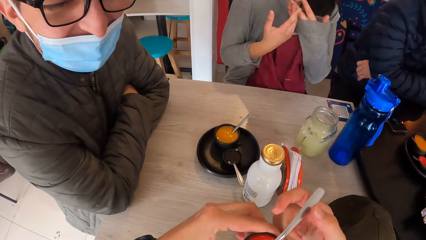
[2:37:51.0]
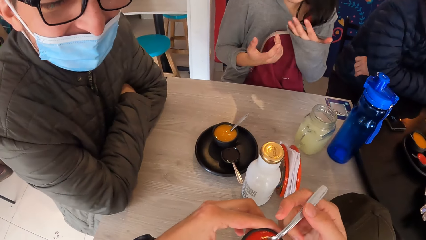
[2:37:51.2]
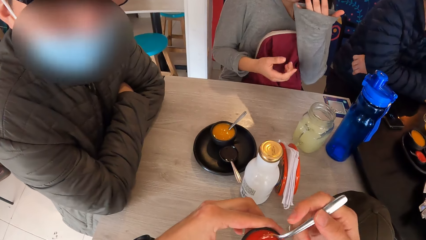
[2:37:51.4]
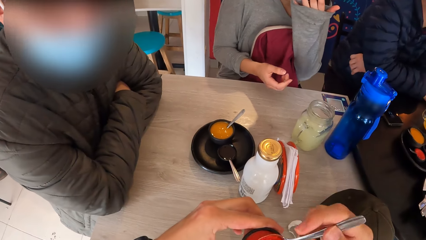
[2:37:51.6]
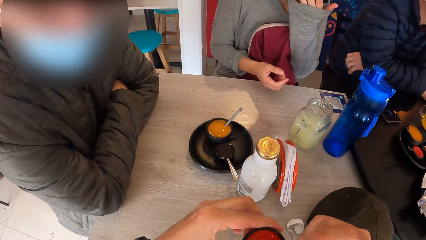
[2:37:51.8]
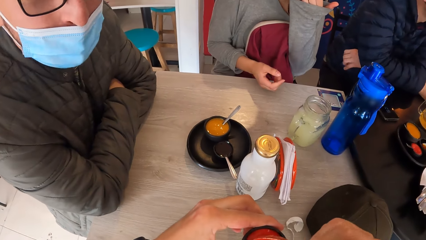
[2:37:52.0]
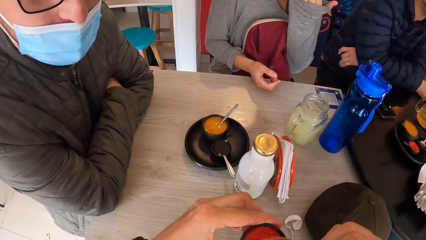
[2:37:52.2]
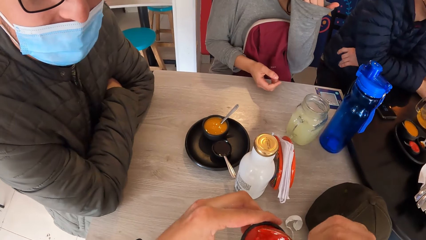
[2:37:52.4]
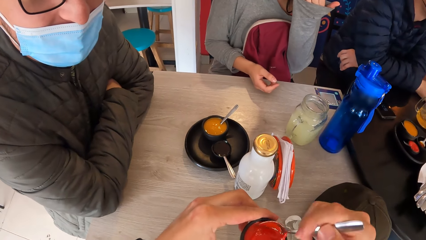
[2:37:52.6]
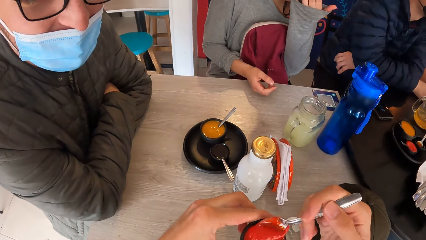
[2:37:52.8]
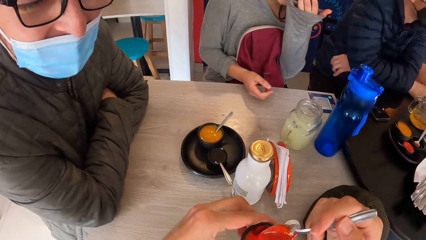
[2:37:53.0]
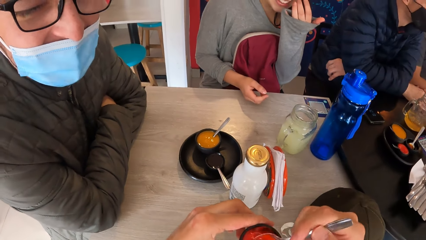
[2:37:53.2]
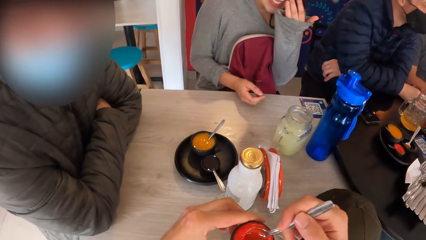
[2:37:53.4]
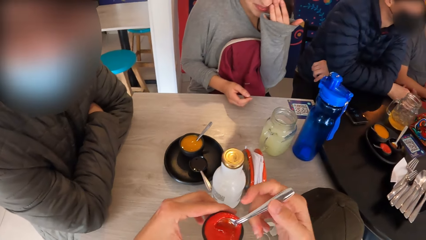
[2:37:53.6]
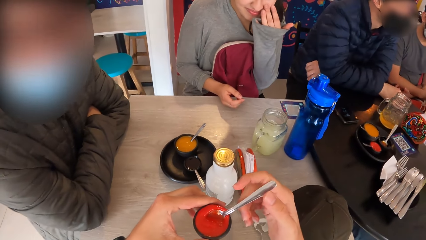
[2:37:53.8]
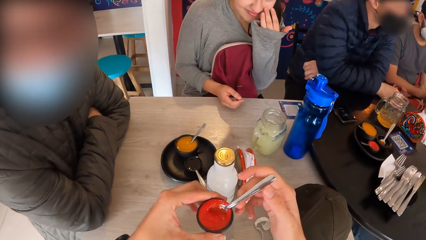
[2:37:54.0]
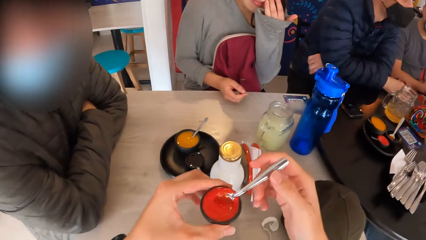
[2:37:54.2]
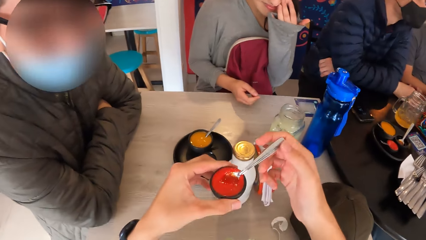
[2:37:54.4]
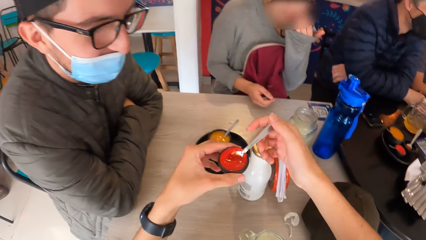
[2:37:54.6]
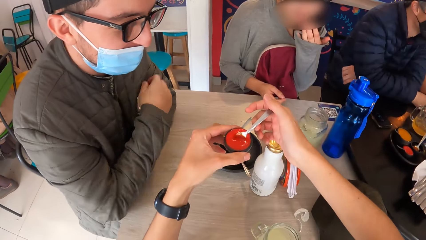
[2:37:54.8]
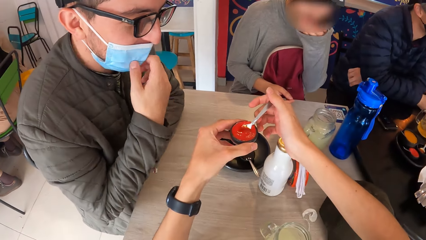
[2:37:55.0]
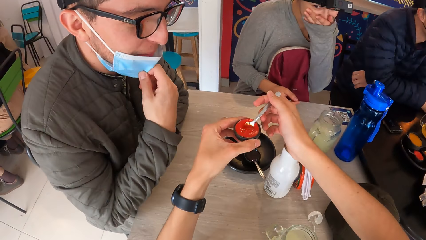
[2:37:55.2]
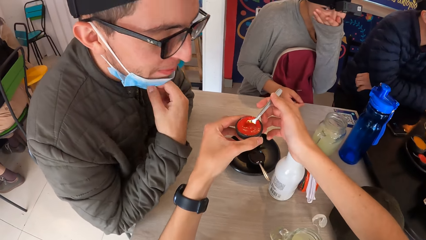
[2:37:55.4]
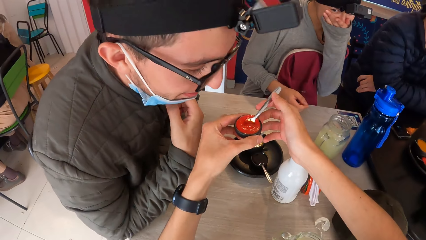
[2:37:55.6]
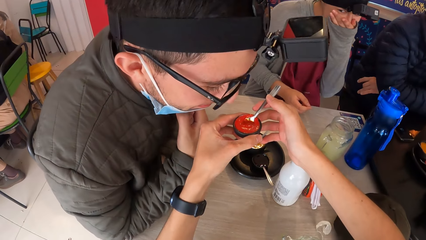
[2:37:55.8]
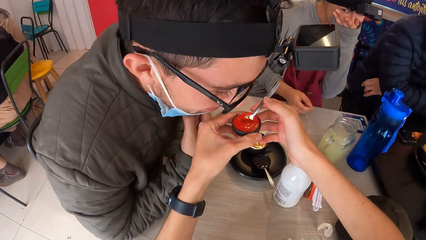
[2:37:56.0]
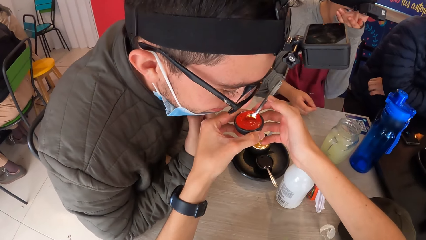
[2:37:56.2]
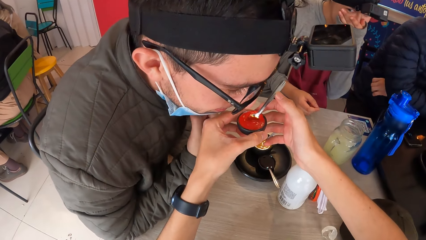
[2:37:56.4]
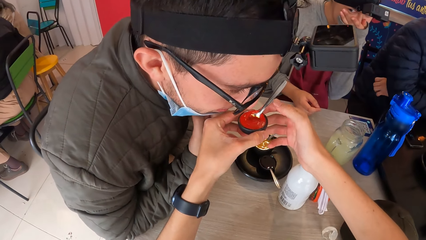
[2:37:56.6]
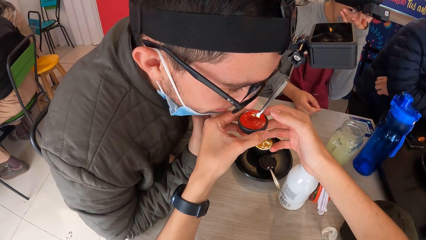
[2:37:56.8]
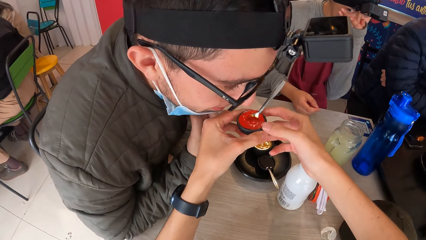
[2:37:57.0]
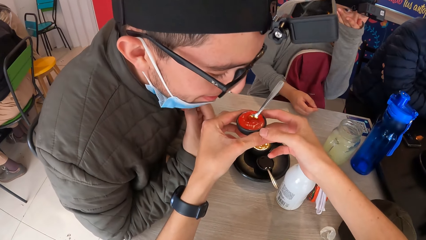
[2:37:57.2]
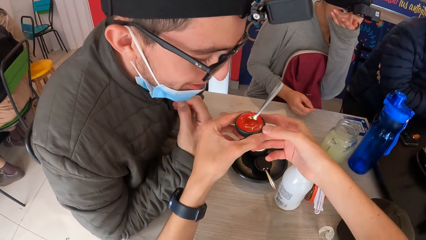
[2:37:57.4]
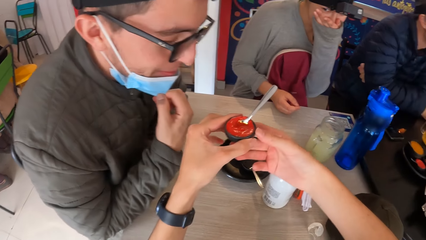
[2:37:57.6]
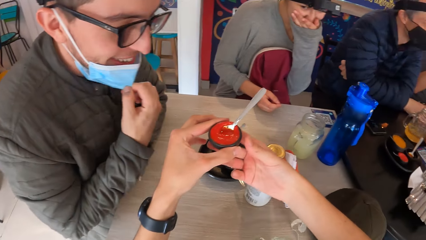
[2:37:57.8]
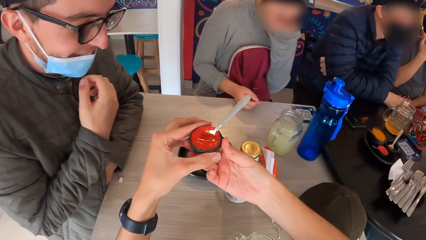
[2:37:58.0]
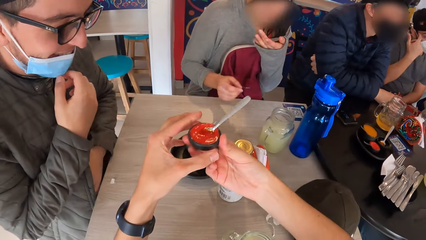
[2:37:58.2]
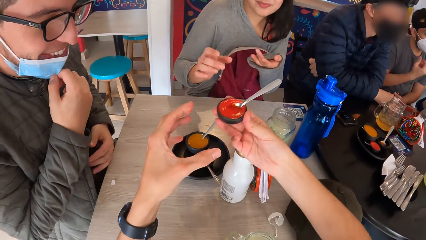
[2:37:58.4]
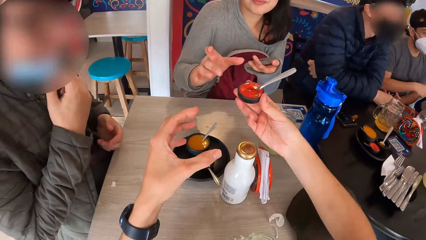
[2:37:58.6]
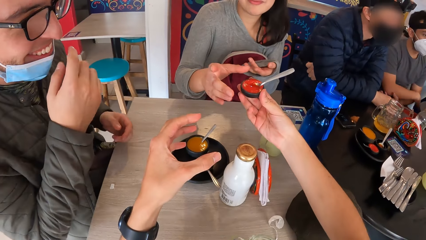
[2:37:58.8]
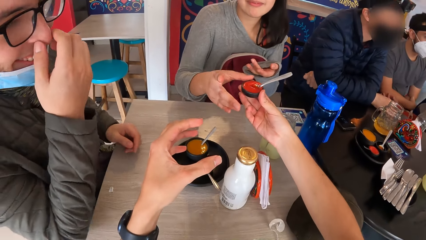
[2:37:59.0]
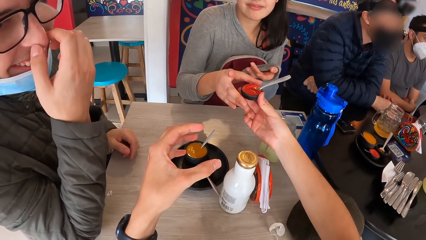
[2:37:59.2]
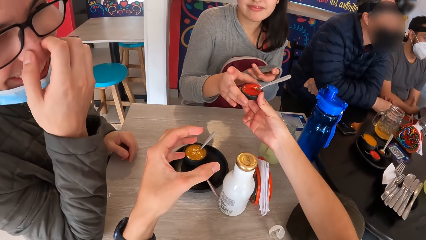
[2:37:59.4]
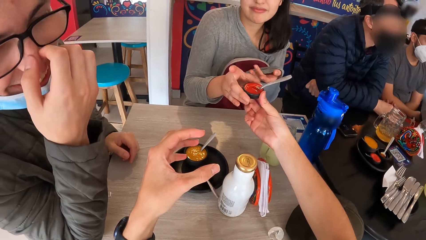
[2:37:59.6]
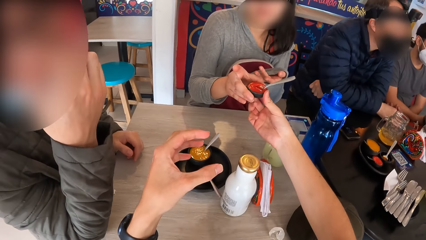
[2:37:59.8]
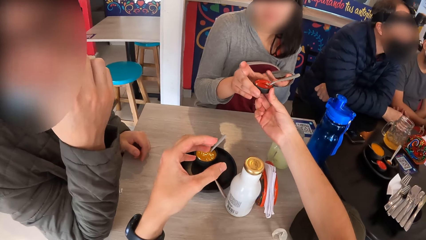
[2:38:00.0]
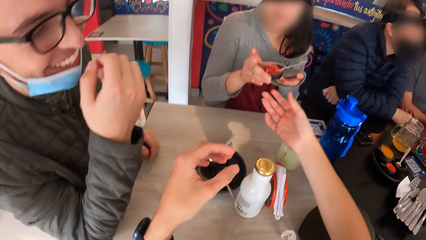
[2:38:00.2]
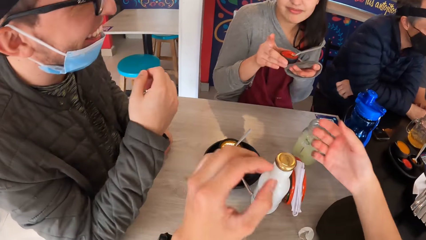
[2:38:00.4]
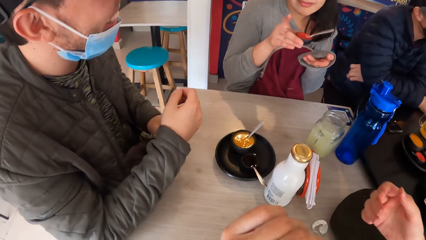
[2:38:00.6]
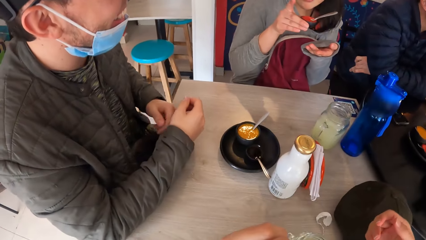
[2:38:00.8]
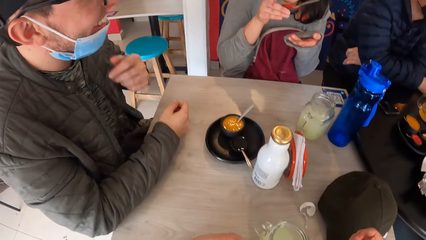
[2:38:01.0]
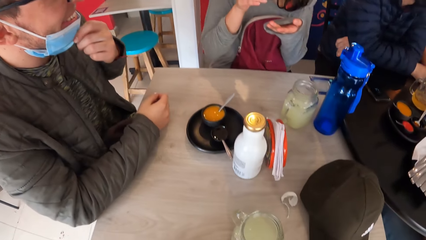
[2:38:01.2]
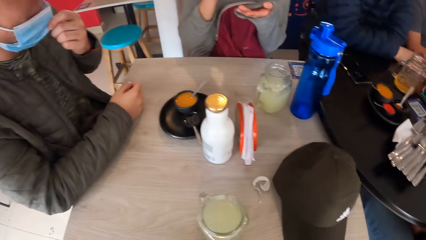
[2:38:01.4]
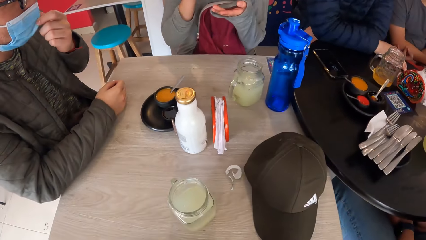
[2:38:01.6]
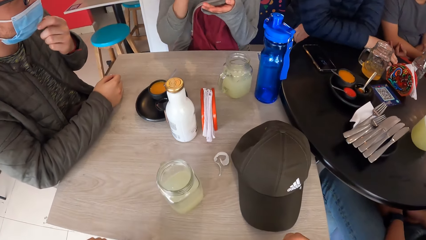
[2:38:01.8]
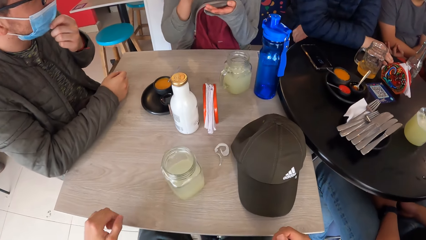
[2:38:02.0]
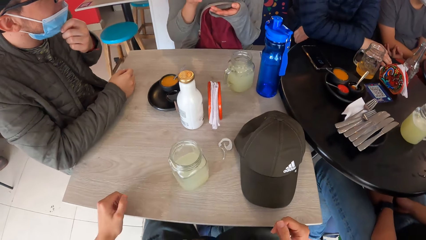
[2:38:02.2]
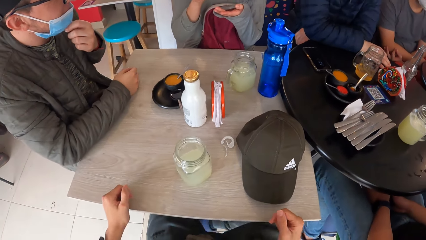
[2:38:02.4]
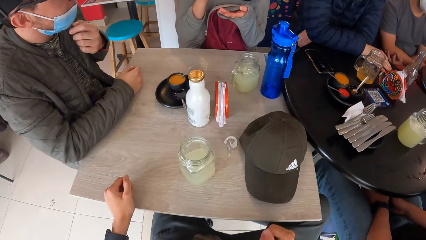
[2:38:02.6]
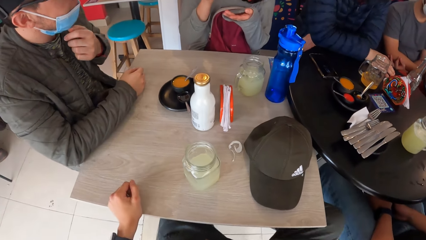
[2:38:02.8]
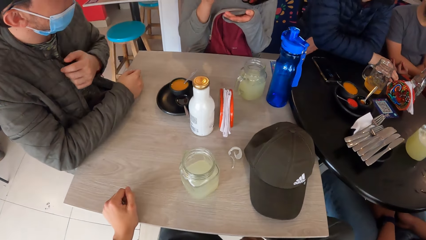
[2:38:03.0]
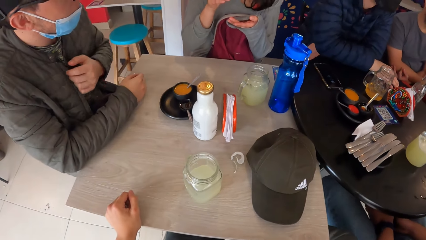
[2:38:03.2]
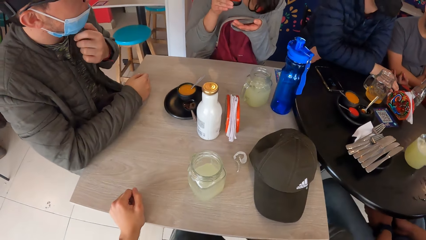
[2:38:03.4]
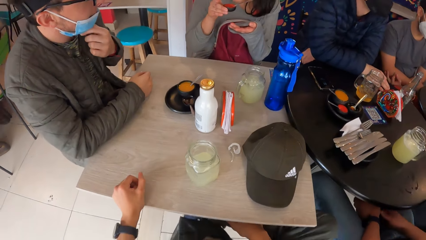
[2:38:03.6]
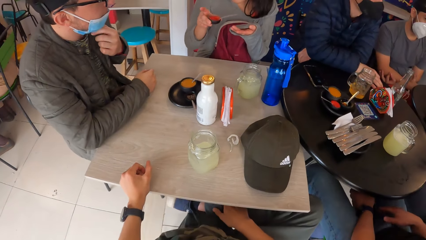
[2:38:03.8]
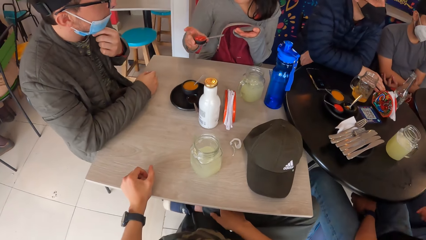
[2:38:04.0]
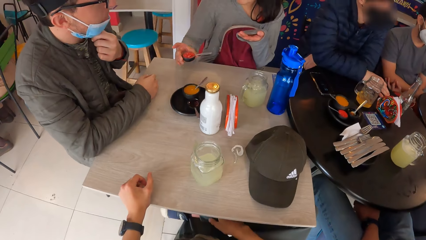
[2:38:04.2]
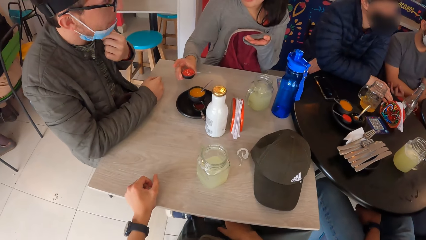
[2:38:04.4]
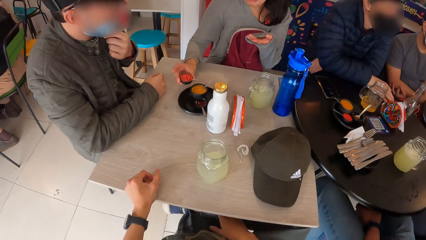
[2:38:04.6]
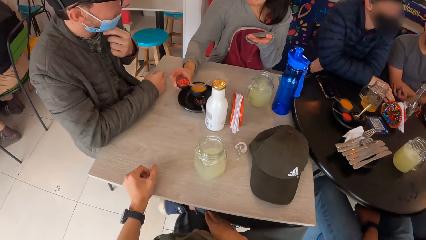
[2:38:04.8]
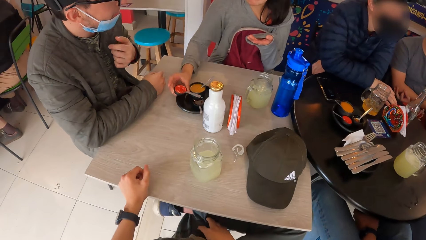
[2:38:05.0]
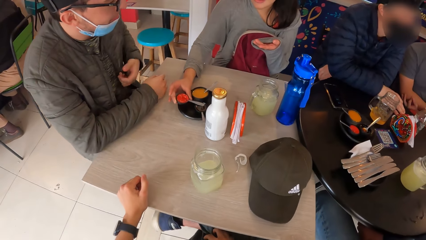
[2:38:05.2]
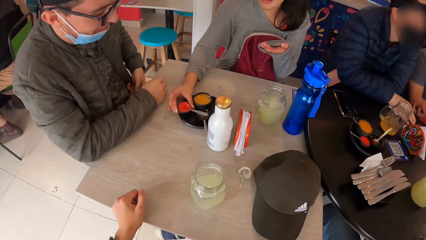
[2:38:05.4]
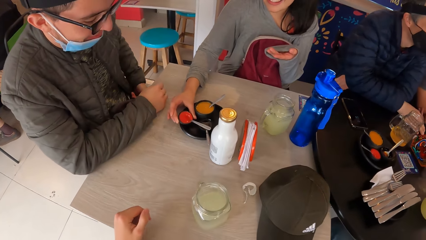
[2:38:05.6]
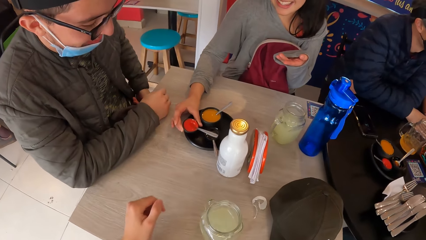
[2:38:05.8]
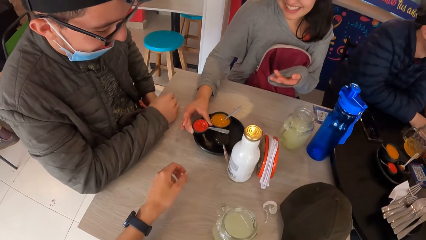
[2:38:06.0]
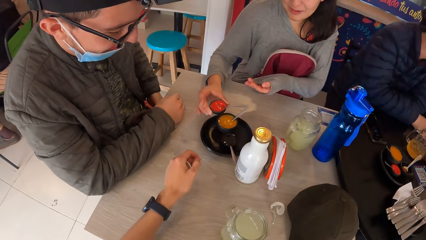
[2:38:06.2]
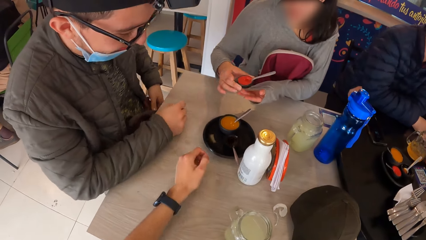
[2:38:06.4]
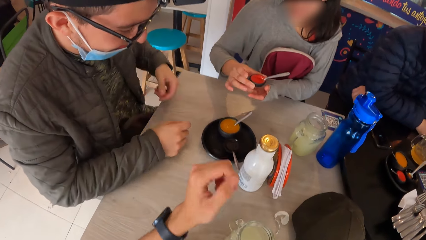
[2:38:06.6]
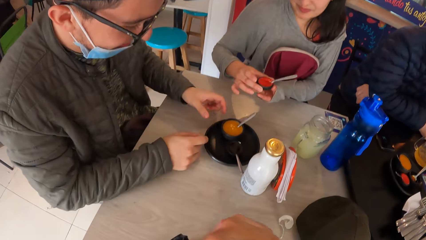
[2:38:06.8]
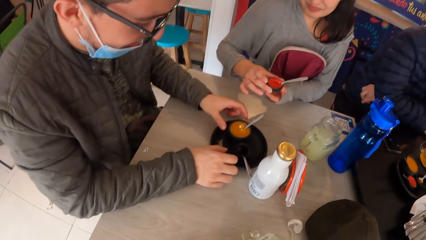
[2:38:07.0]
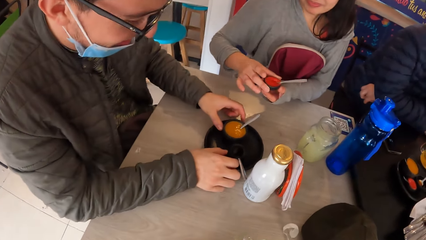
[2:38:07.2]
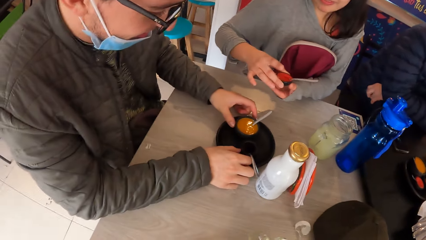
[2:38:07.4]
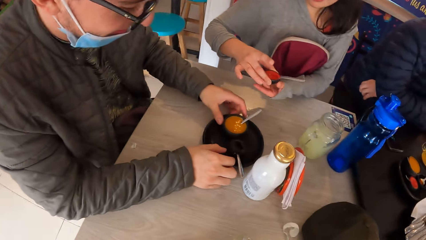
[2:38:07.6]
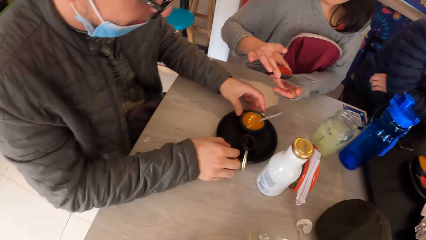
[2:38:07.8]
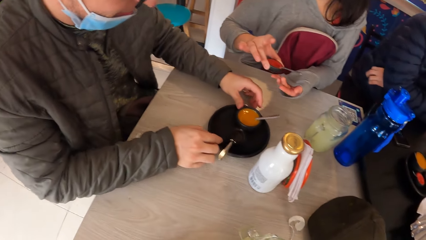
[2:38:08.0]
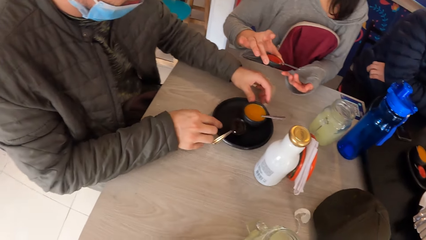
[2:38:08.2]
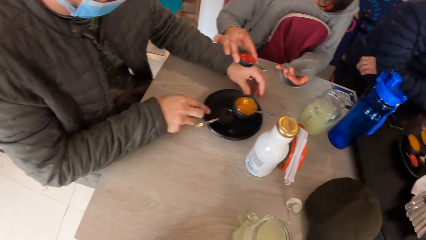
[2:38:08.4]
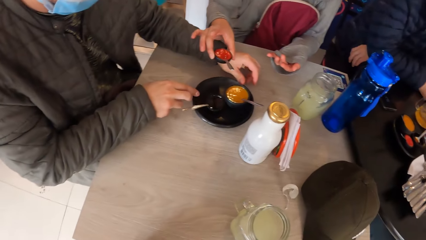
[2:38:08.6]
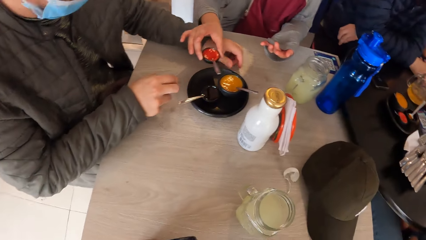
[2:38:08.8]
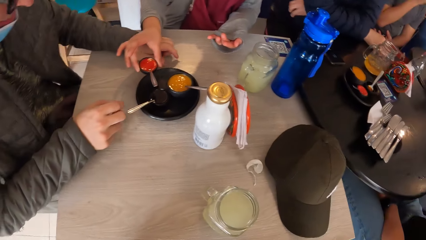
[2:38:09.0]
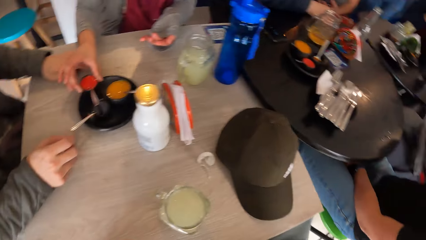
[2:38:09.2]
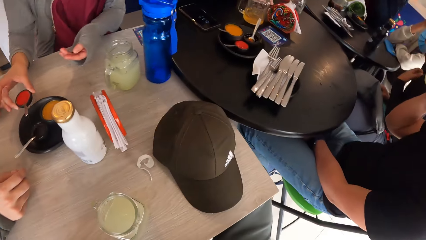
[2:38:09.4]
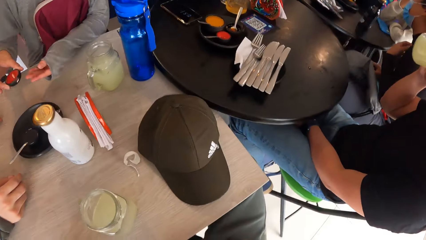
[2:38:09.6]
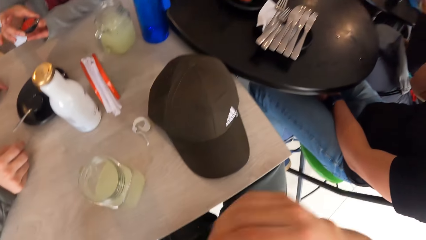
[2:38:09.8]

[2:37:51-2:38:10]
The camera wearer stirs the sauce in the cup with a spoon in his right hand. The woman rubs her face with her left hand. The camera wearer lifts the spoon in the table sauce. The man adjusts the facemask on his face with his right hand. The man smells the paste in the cup in both hands of the camera wearer. The camera wearer removes his left hand off the table sauce. The man rubs his nose with his right hand. The camera wearer gives the cup of paste in his right hand to the woman in her right hand. The woman smells the cup of paste in her right hand. The man adjusts the facemask on his face with his left hand. The woman tastes the table sauce. The camera wearer places his left hand on the table. The woman drops the cup of paste in her right hand on the saucer on the table and takes the cup of paste in her right hand from the saucer on the table. The camera wearer moves his hand towards the plate of table sauce. The woman holds the cup of paste in her right hand with both hands. The man rotates the saucer on the table with both hands.
